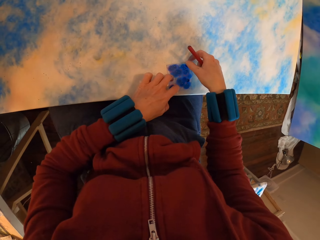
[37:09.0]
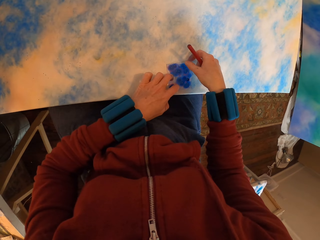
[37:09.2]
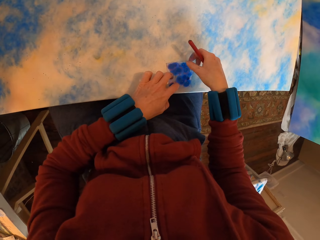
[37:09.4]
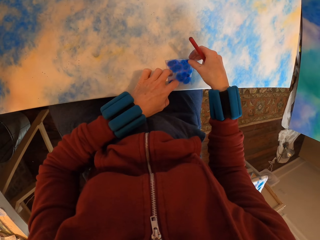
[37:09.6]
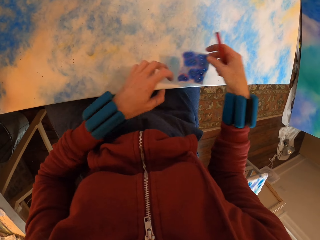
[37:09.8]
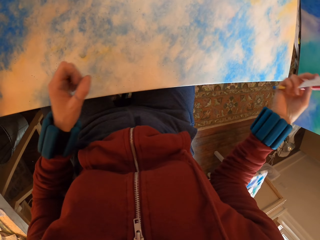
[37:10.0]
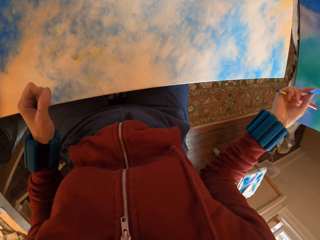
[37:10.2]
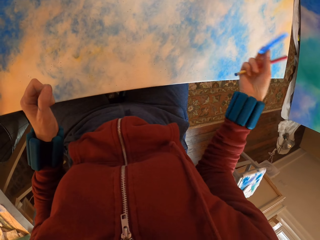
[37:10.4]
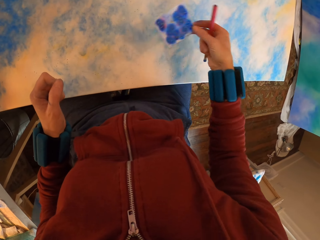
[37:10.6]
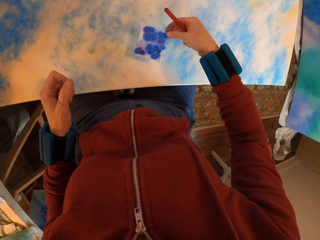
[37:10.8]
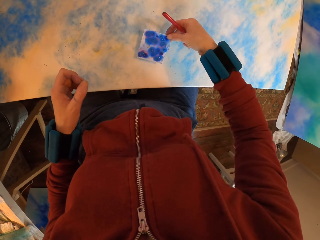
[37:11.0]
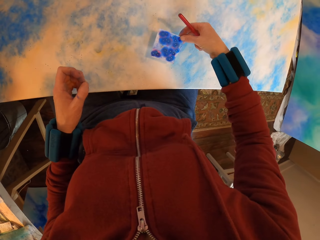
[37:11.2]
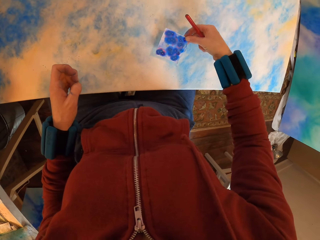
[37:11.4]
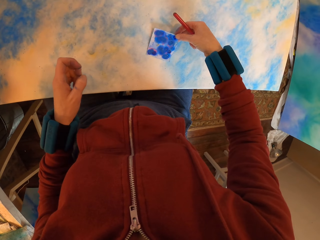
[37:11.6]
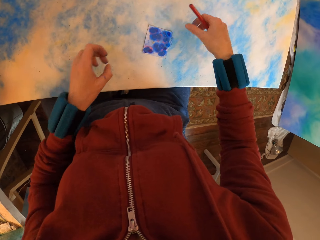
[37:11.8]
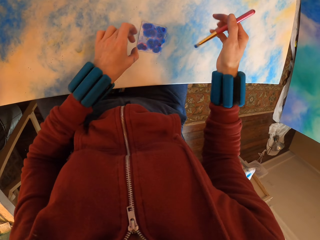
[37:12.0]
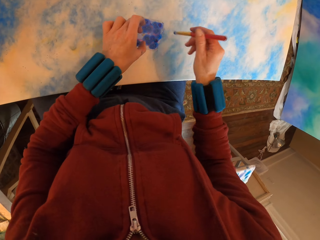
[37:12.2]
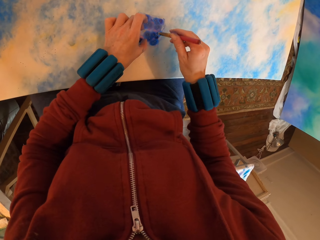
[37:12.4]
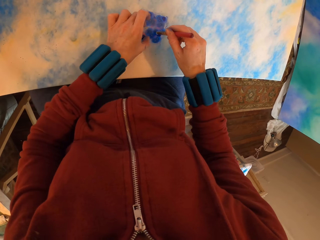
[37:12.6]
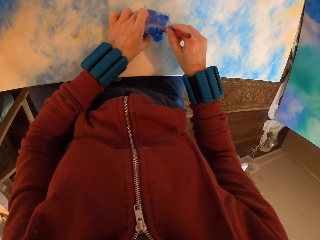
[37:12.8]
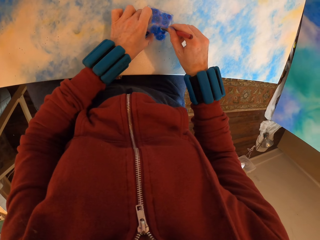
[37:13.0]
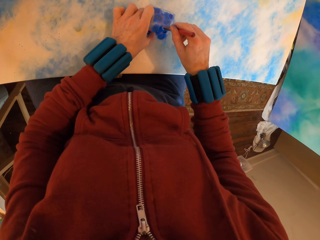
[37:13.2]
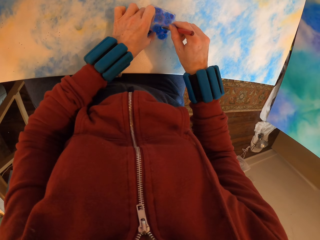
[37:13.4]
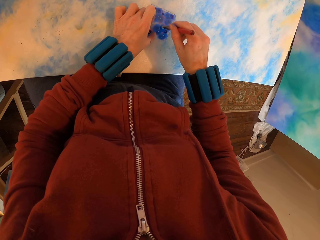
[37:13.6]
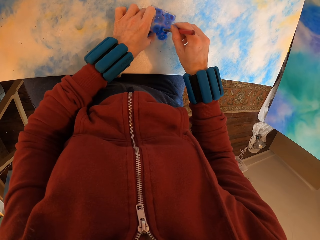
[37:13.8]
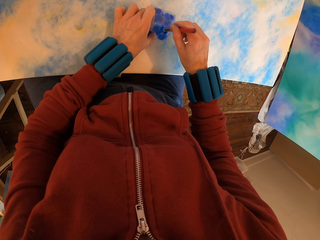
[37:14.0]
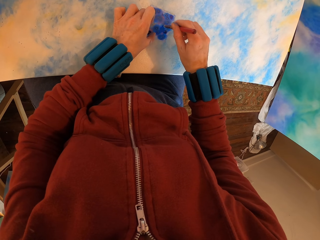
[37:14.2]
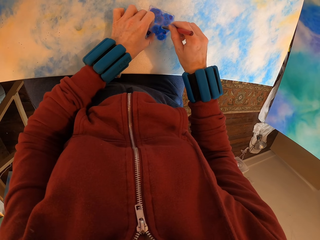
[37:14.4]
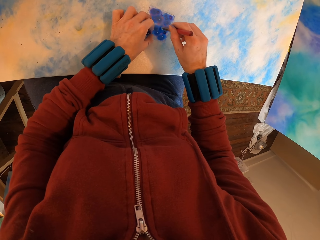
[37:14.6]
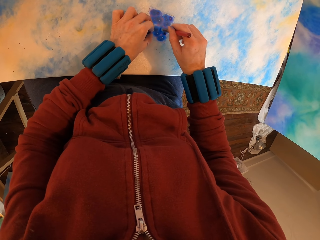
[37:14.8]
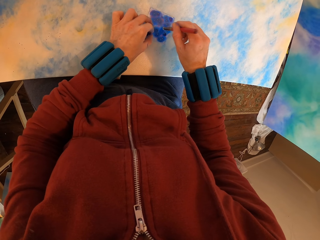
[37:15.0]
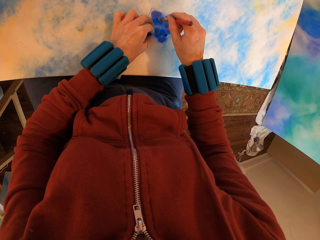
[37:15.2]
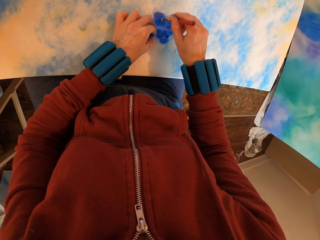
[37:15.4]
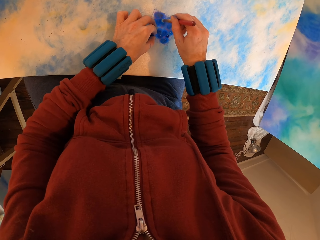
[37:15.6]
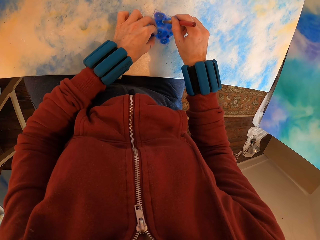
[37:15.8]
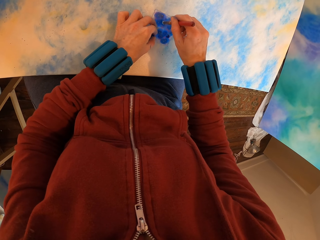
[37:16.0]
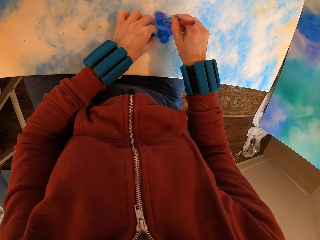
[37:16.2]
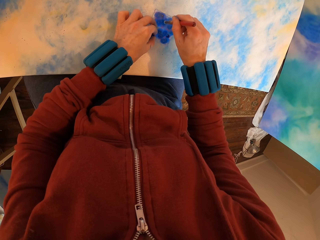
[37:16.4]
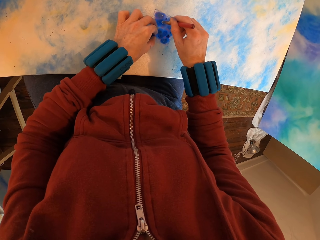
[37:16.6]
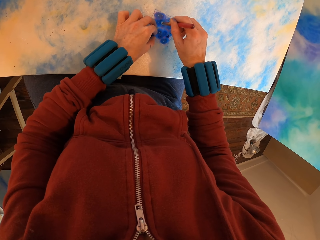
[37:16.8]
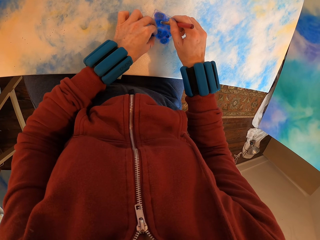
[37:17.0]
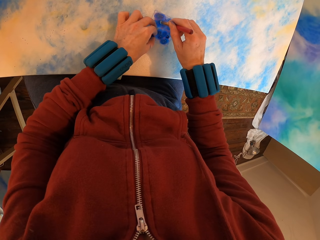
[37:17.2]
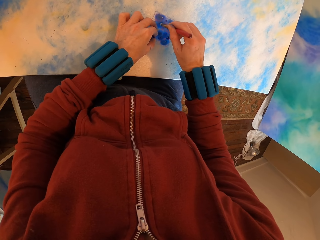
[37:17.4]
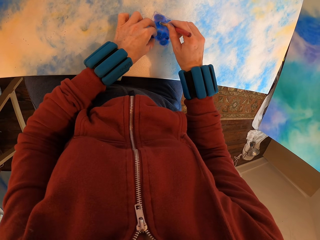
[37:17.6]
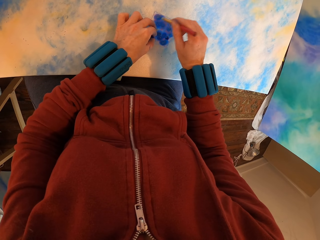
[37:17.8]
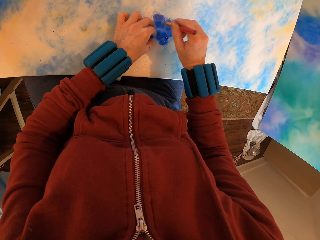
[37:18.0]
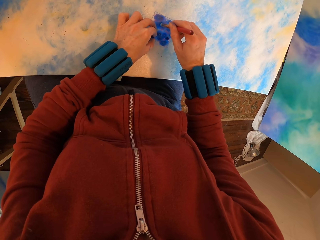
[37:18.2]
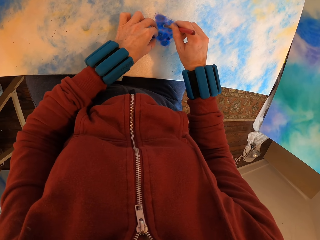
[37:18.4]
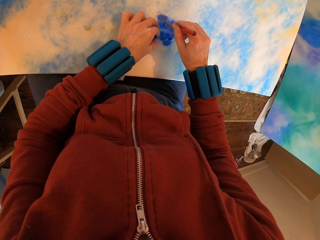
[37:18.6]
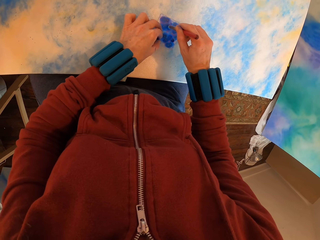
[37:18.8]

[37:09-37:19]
The camera wearer lifts the paper. They place the paper on the canvas. They paint the canvas.

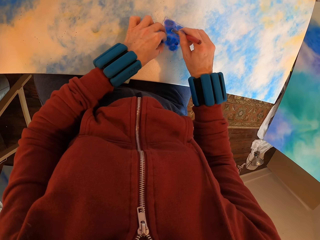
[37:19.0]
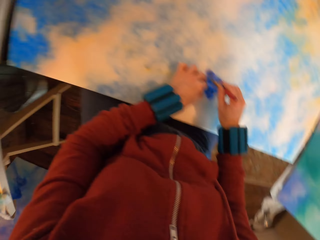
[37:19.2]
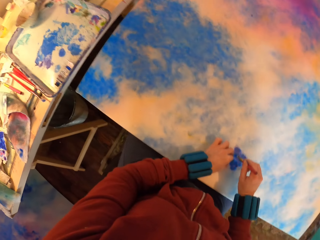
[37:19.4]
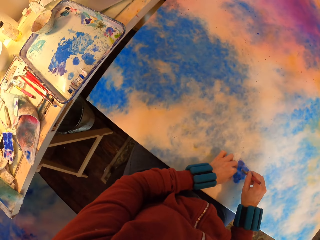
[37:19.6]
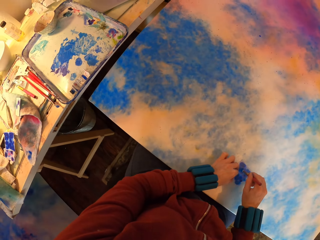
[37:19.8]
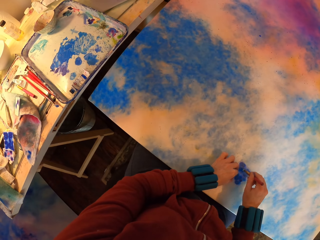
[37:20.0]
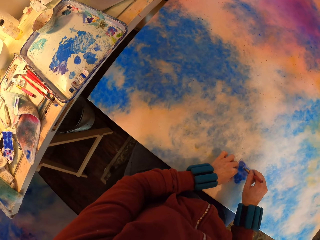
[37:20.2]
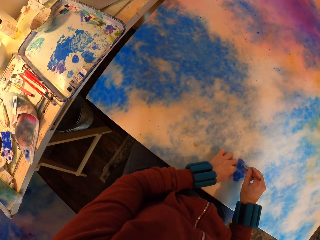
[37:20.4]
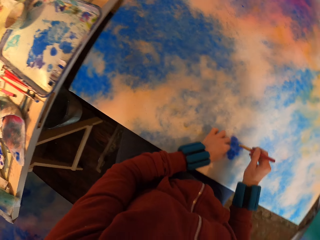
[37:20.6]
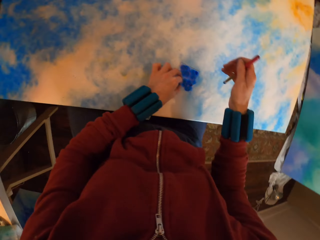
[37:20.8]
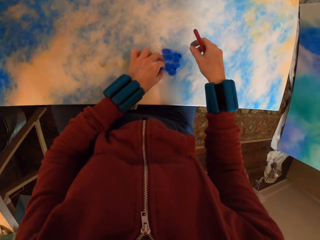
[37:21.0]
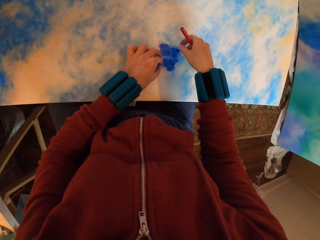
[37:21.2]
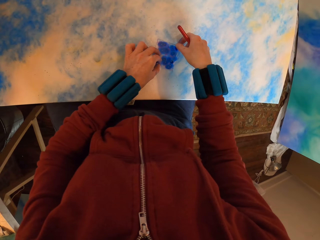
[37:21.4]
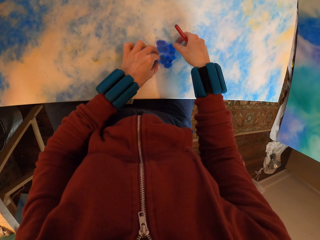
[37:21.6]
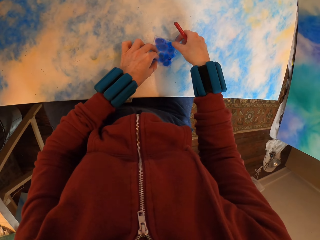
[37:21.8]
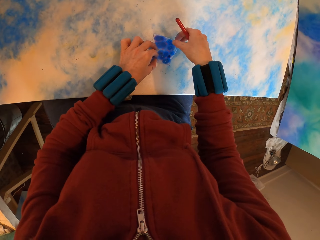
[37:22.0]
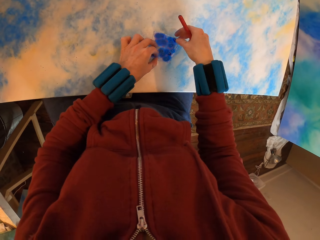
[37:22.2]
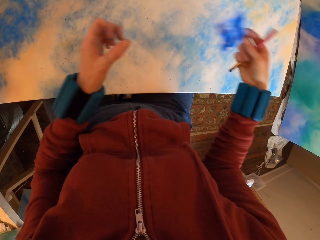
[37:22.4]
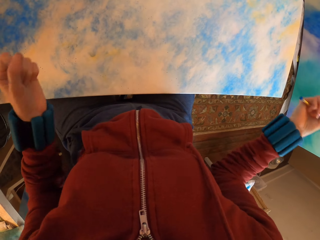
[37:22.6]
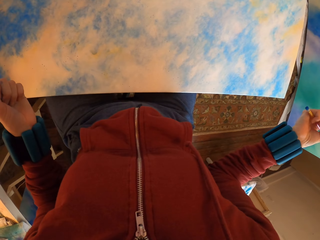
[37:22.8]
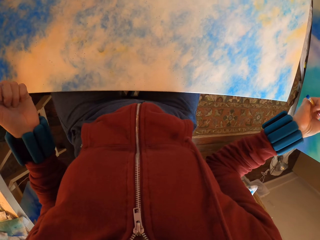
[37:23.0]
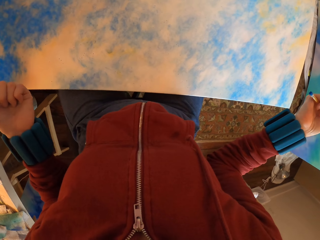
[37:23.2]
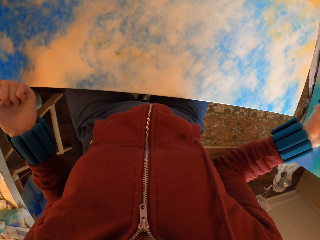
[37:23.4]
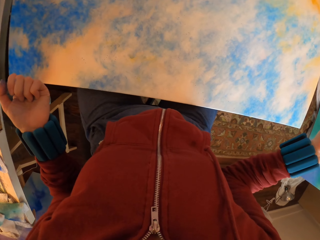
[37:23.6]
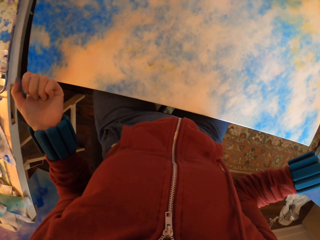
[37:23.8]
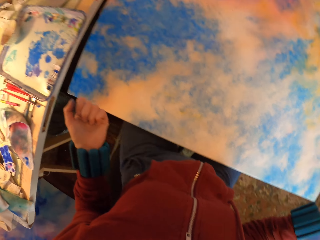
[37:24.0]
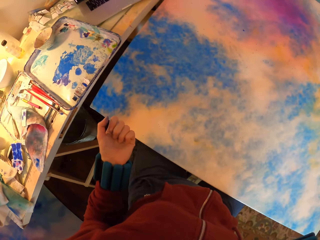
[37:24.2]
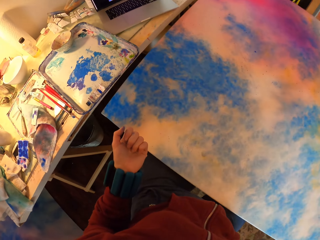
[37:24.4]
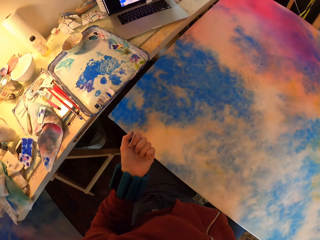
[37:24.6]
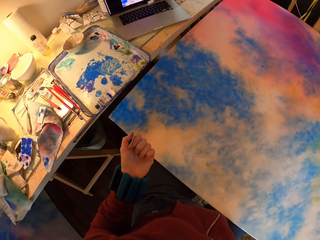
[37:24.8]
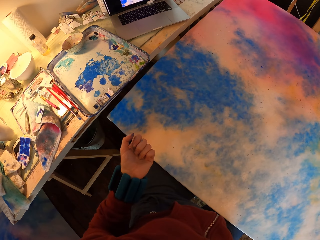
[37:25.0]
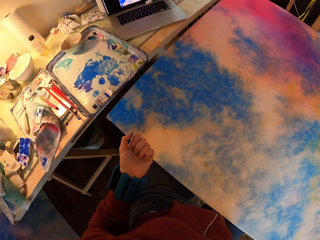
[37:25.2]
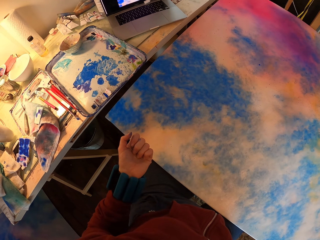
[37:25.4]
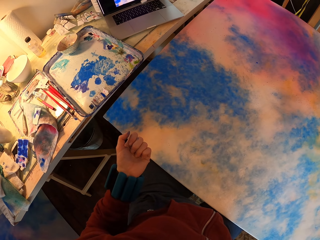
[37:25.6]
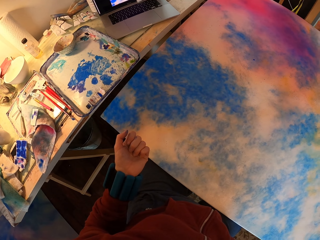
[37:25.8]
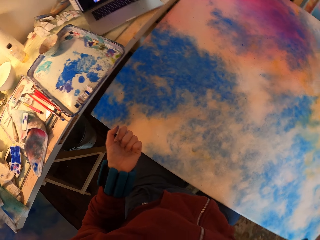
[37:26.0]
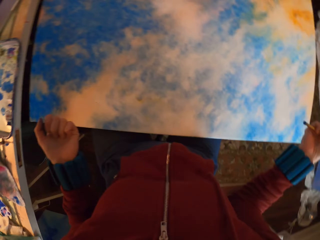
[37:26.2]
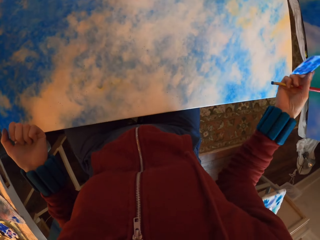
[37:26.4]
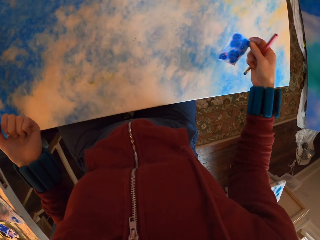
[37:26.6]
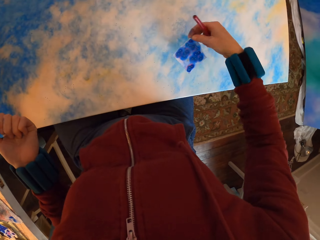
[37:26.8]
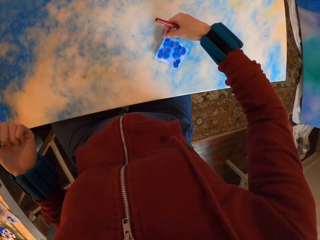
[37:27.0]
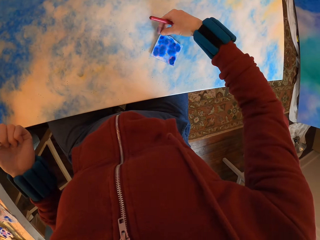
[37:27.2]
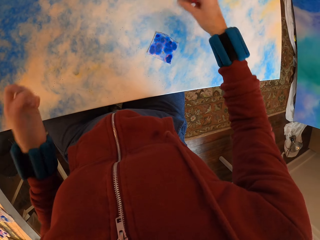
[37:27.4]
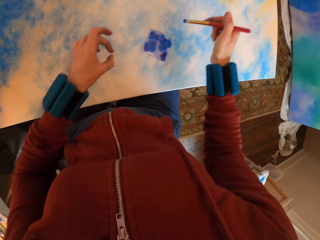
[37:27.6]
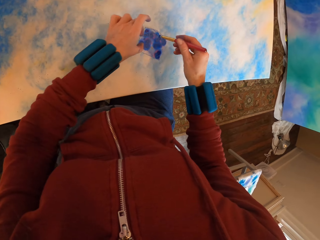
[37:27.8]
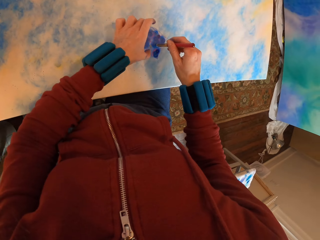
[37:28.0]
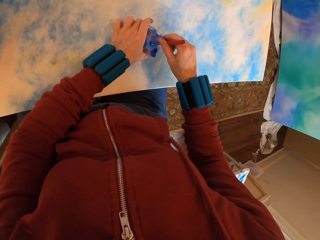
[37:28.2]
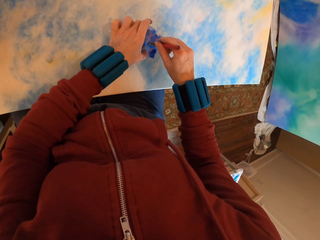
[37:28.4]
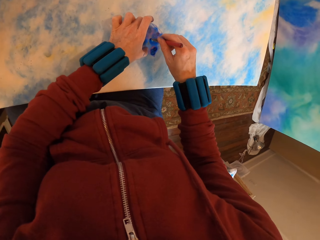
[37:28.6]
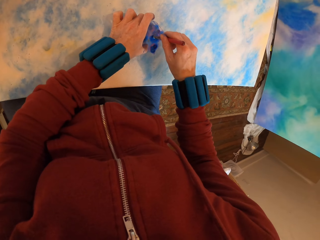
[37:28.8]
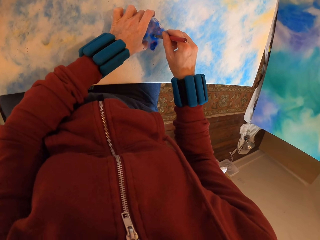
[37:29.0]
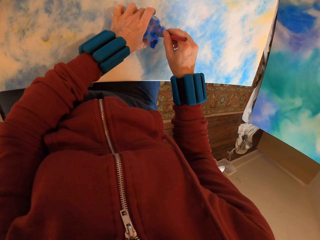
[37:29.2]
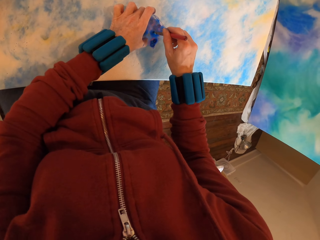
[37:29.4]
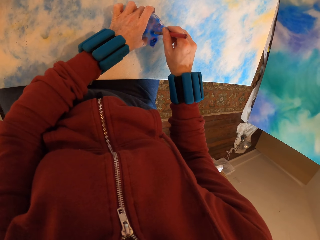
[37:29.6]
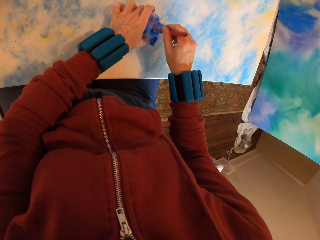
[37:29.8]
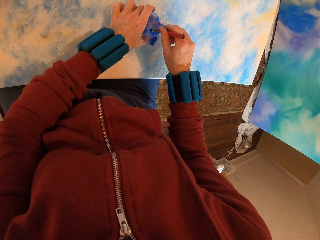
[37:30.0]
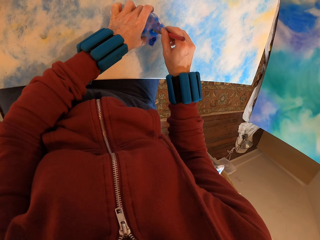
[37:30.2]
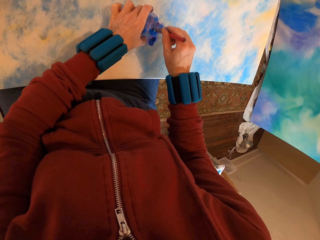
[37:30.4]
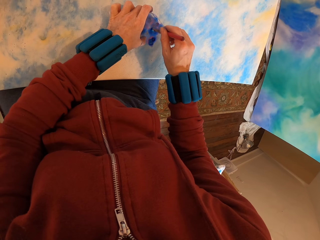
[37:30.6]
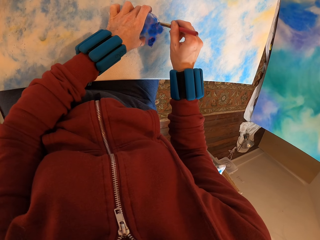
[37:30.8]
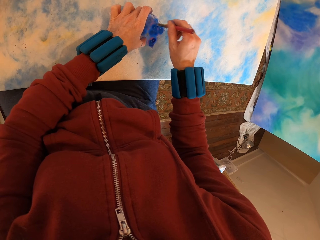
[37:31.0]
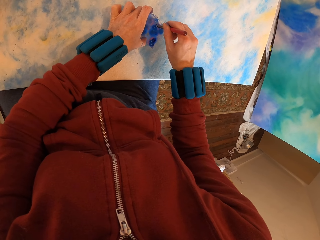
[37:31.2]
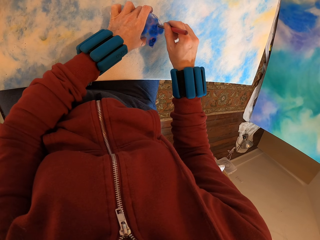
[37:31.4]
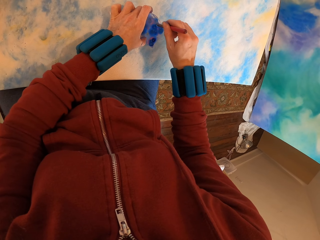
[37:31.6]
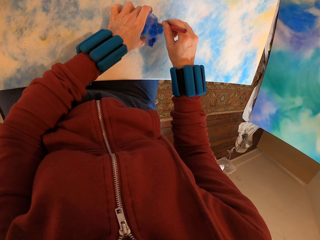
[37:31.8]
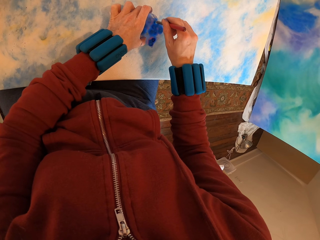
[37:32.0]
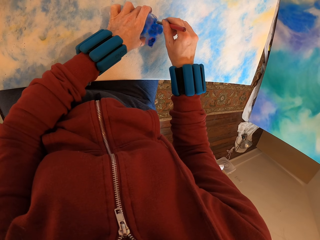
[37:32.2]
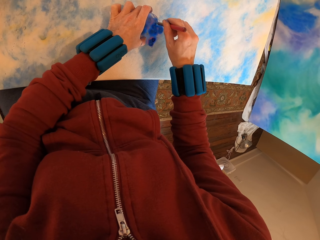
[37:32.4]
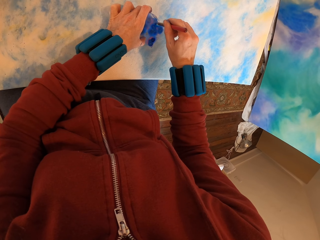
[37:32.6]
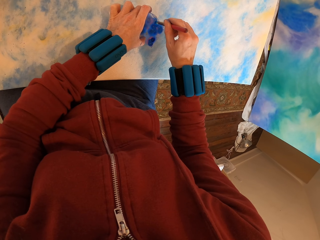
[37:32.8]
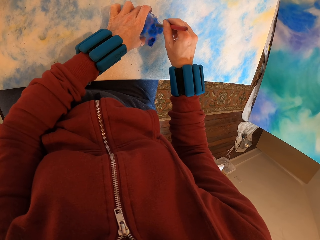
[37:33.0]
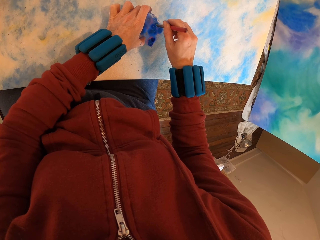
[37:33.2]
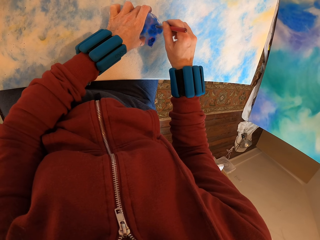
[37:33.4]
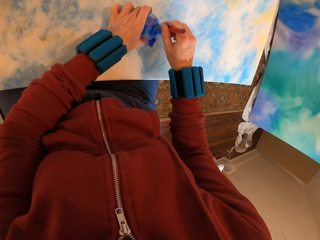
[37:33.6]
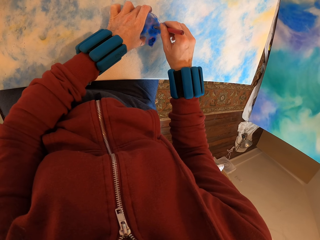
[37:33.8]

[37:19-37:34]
The camera wearer looks around. They lift the paper. They look around. They place the paper on the canvas. They apply paint with a brush on the painting.
